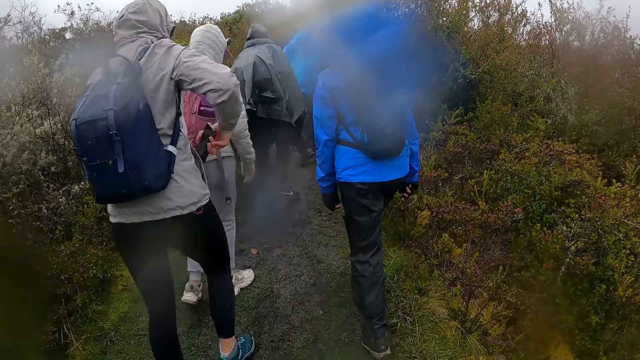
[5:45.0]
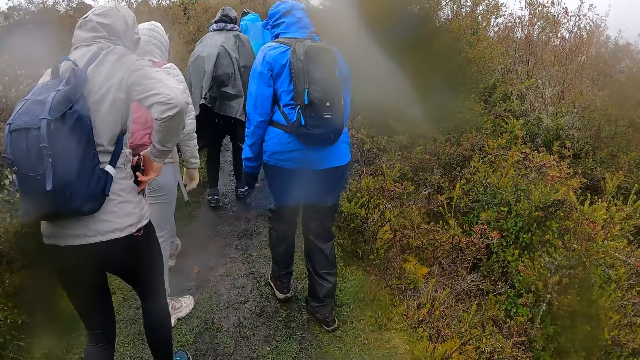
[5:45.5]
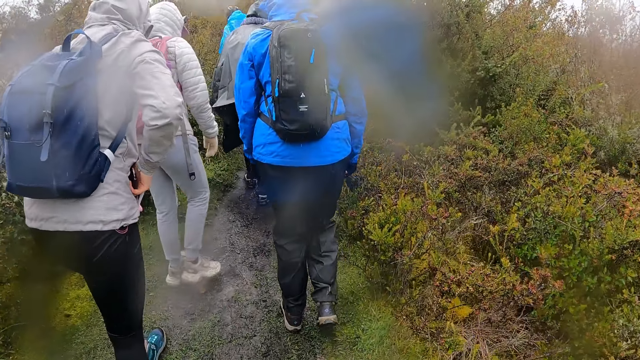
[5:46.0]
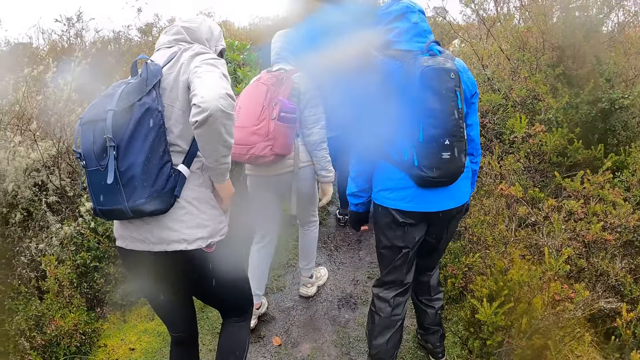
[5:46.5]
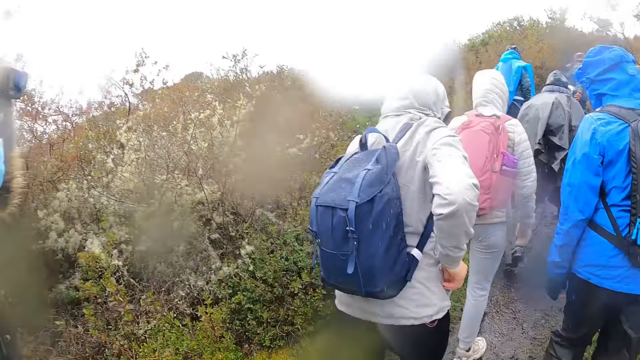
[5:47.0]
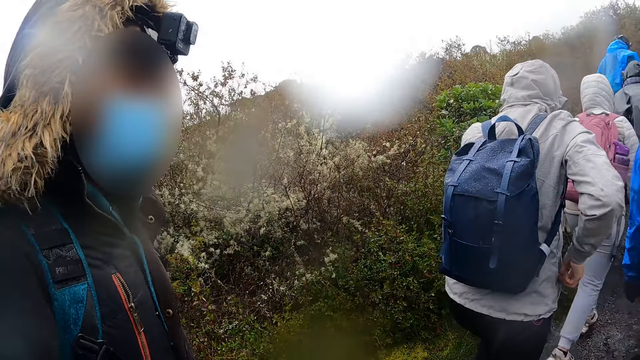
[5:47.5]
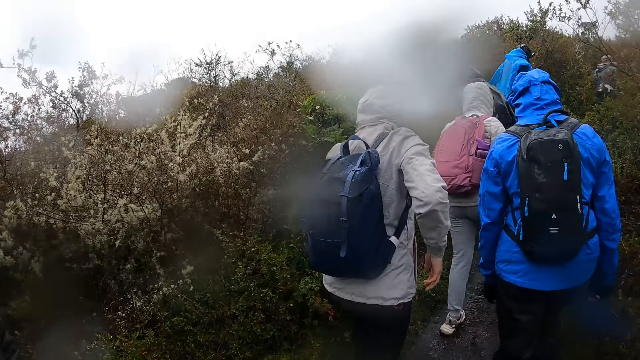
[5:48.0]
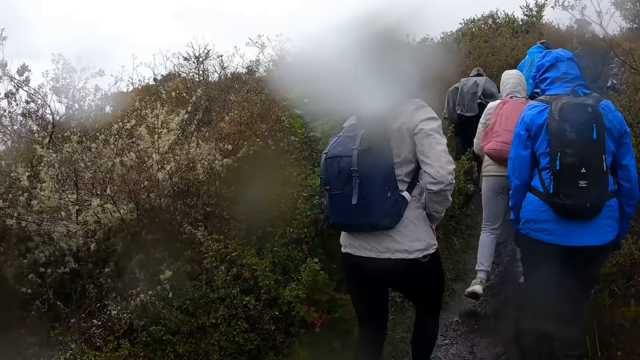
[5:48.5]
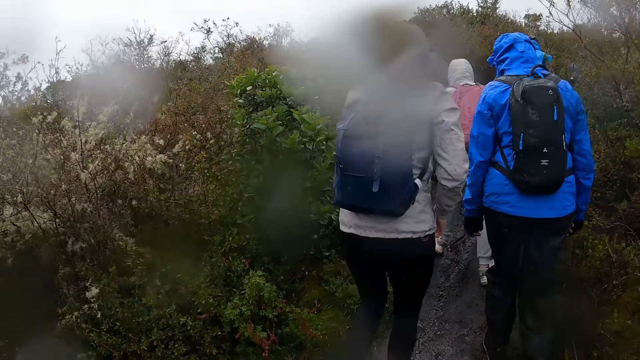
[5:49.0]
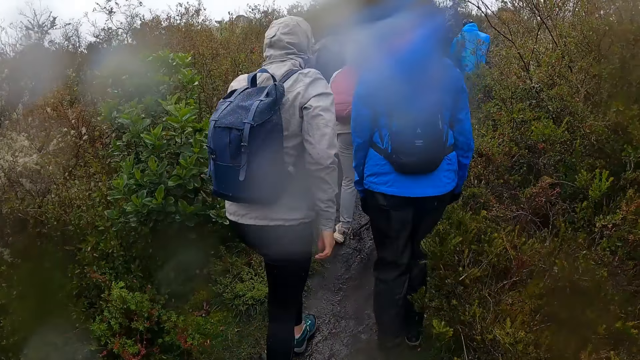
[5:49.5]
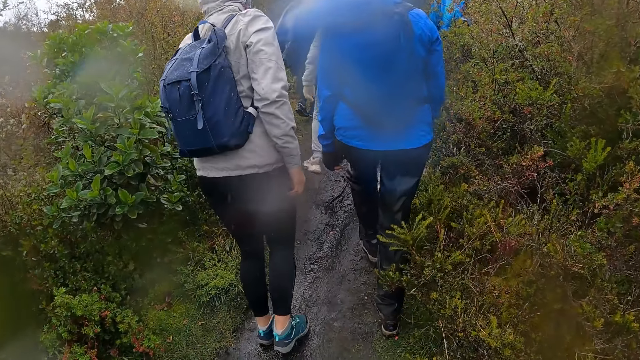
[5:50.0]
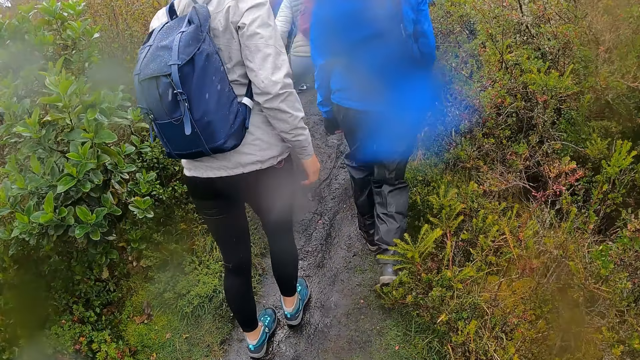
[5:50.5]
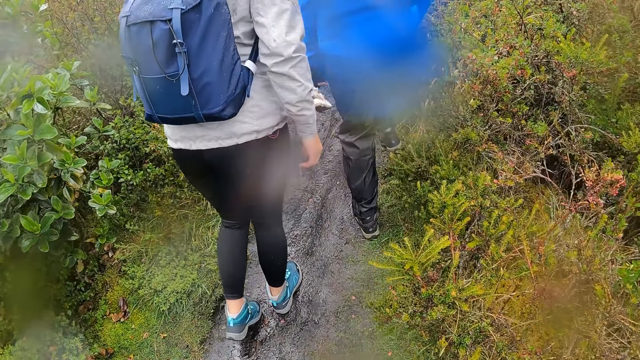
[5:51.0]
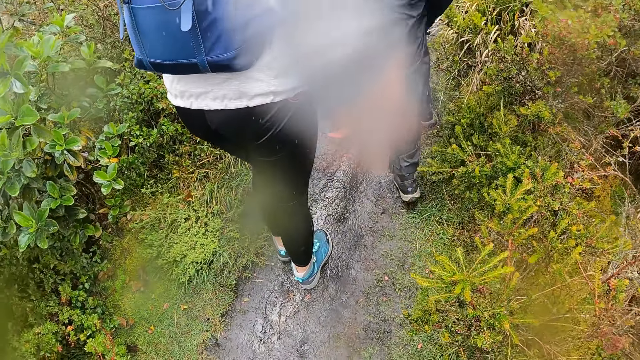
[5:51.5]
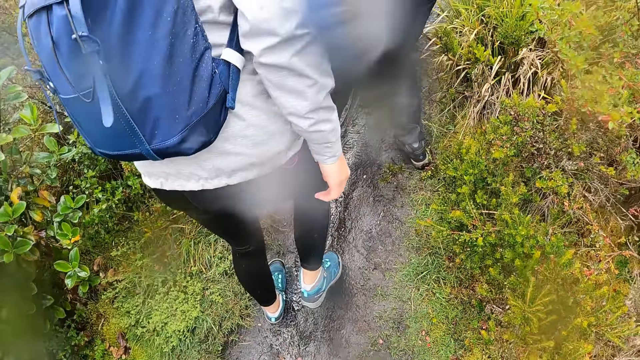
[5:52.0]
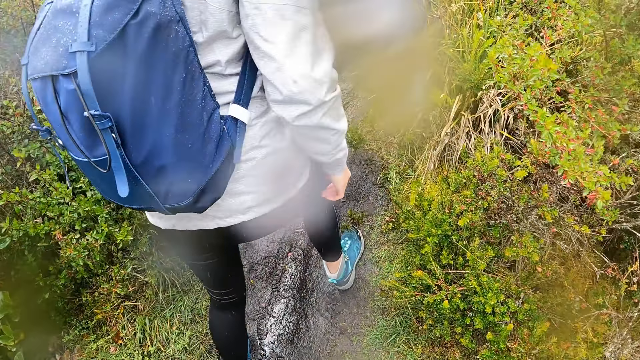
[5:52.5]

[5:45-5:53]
The woman puts the phone back in her pocket with her right hand. The woman zips her pocket with her right hand. A man walks beside the camera wearer.

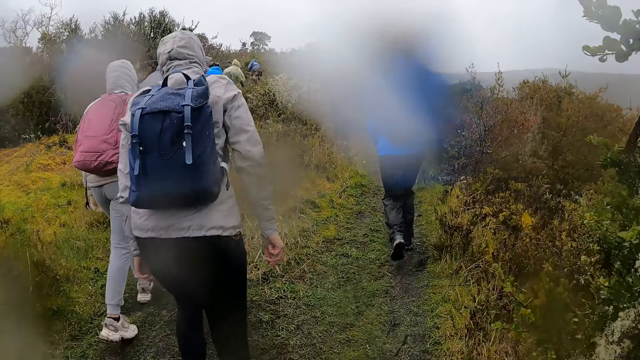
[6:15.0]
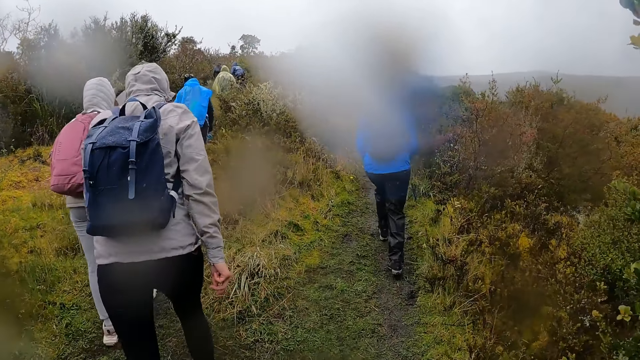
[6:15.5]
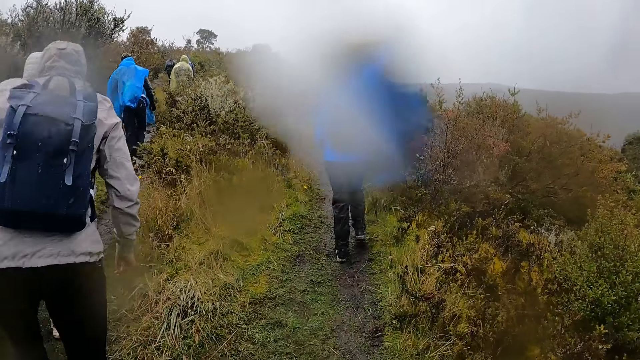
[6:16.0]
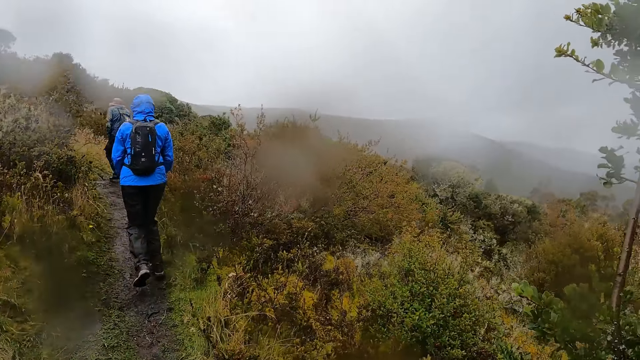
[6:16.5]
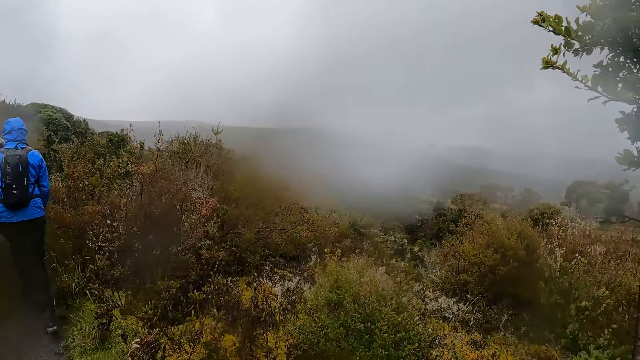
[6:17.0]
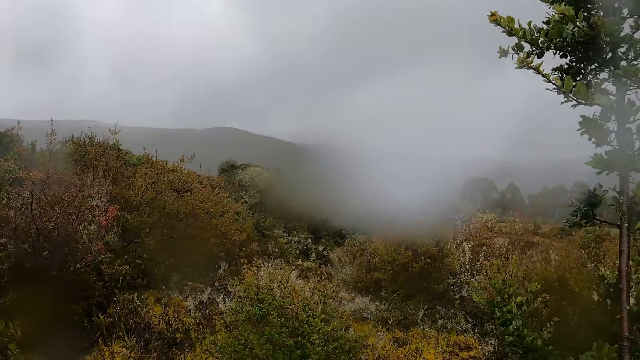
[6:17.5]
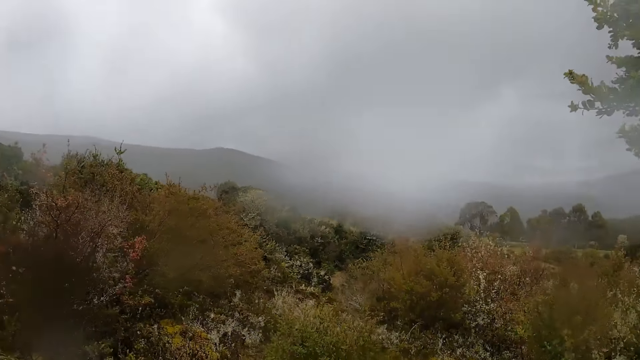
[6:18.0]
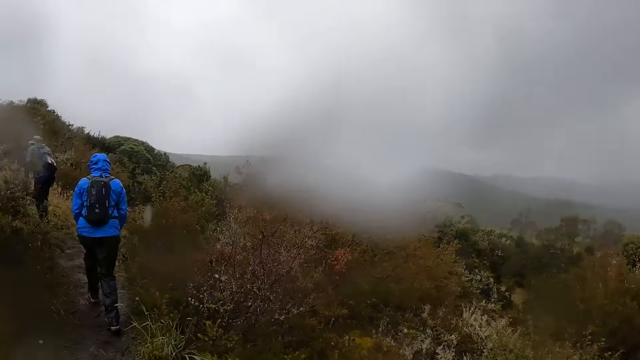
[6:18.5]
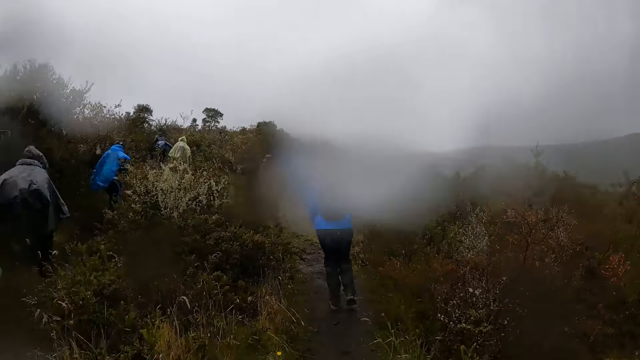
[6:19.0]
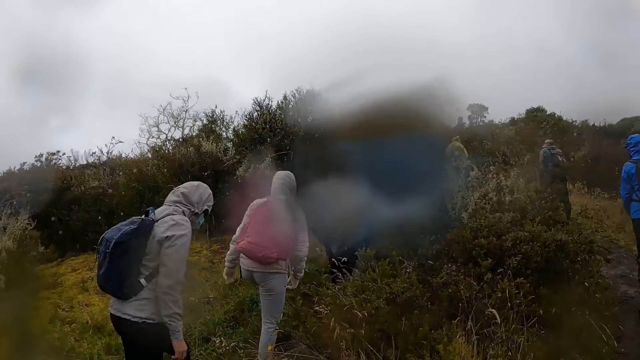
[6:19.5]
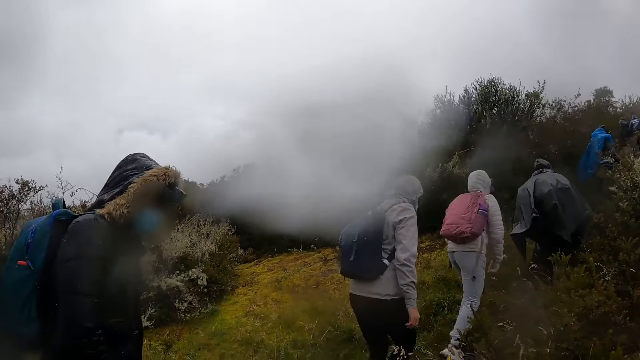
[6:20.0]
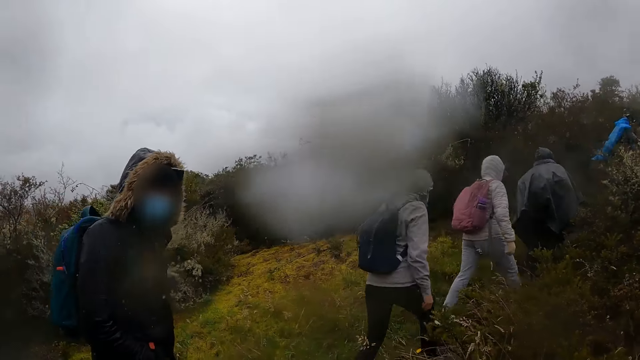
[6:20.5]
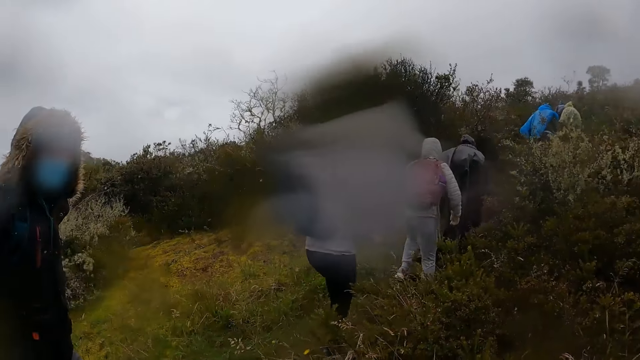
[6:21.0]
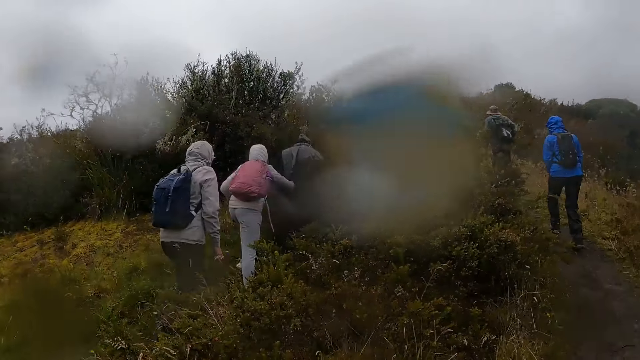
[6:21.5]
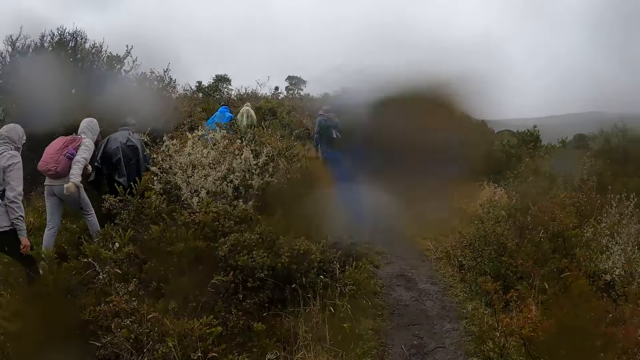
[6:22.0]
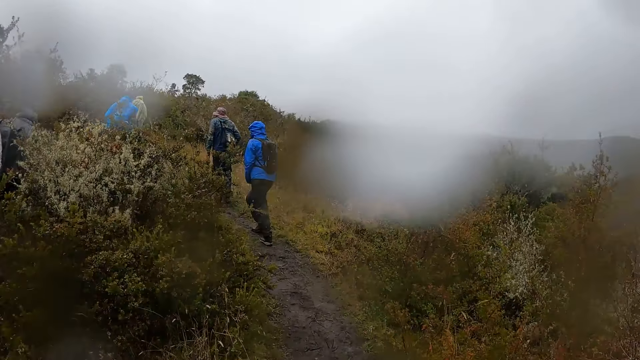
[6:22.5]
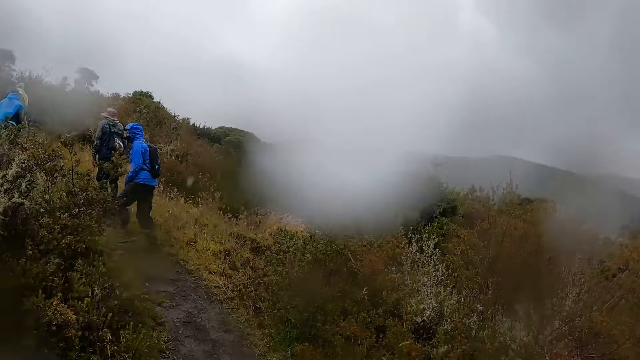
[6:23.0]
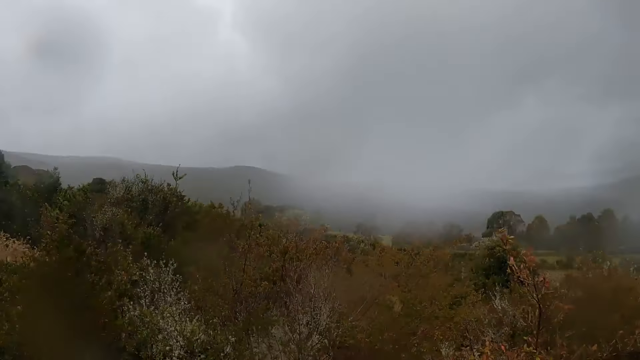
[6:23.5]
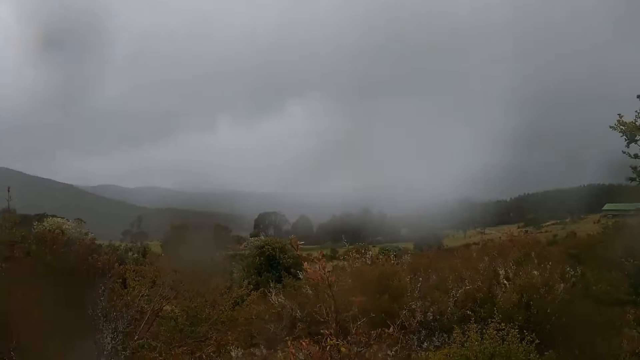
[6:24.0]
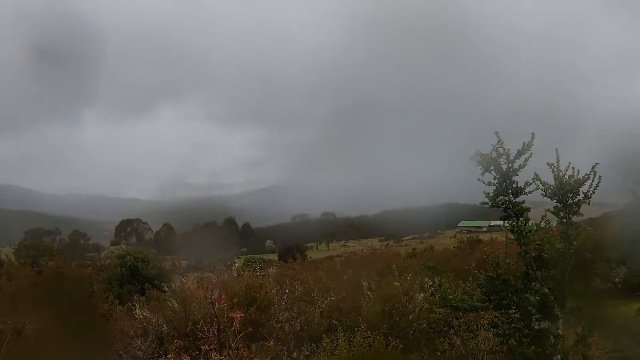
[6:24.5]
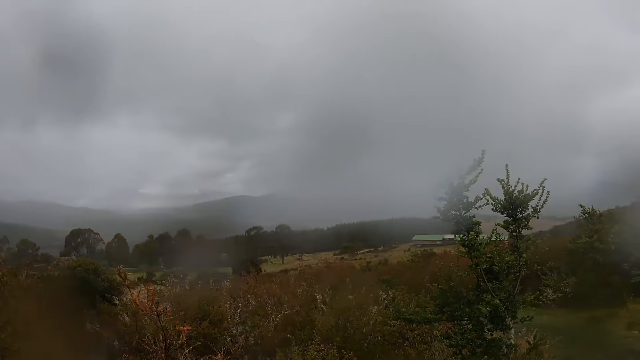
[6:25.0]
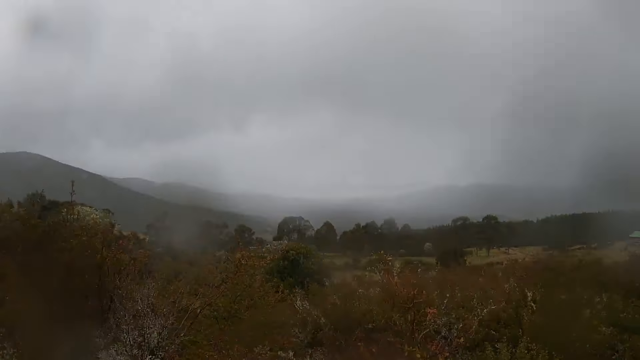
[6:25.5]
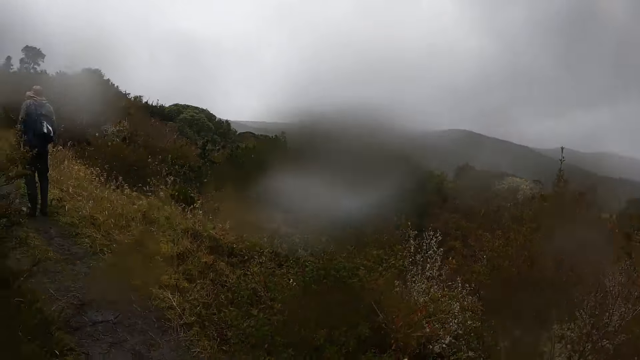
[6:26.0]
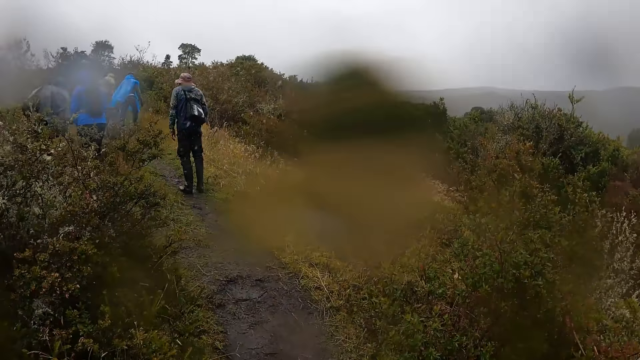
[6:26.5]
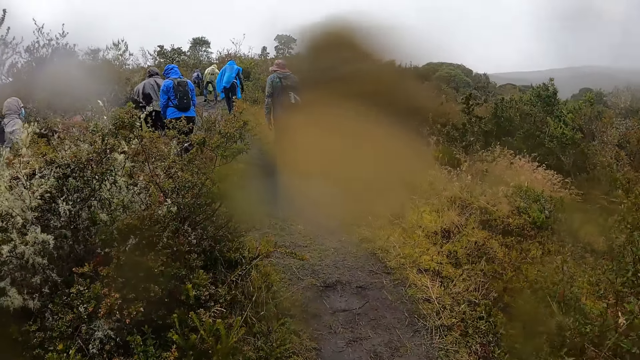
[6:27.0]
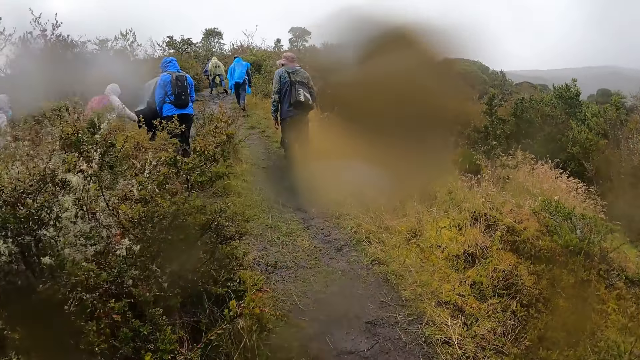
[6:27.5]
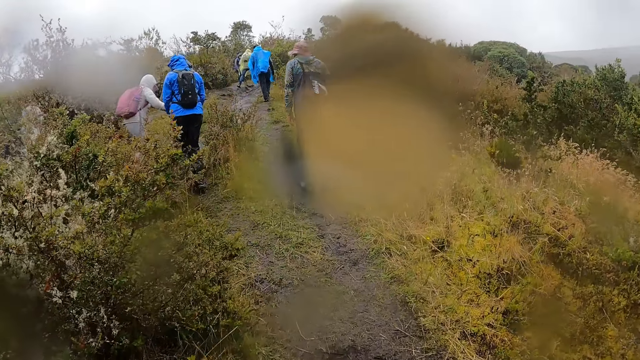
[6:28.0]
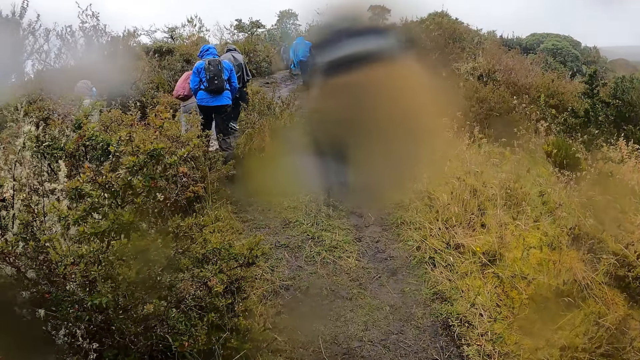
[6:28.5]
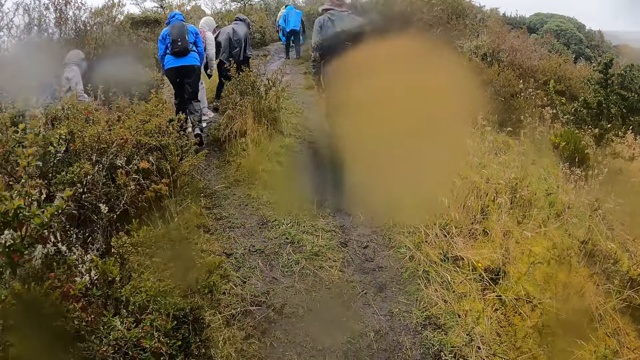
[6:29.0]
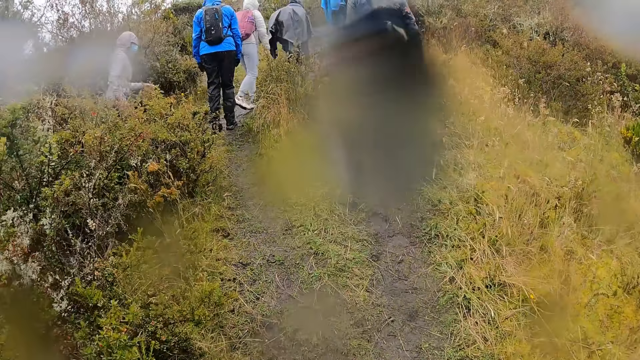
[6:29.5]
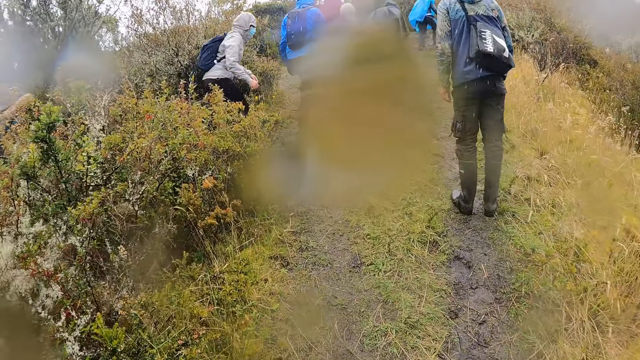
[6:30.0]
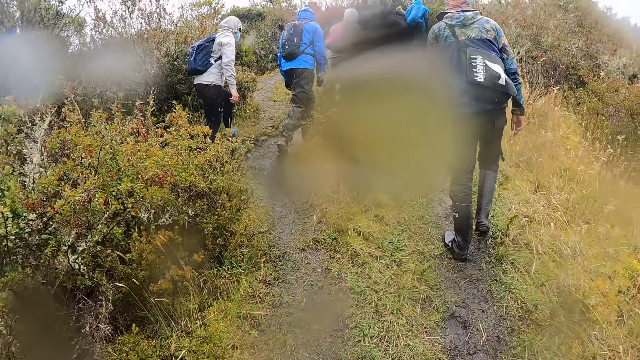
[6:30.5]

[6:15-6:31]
The camera wearer looks around. A man walks beside the camera wearer. The camera wearer looks around.
